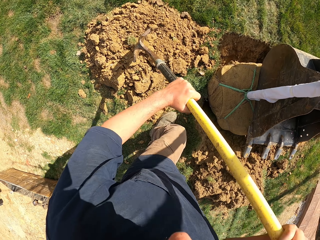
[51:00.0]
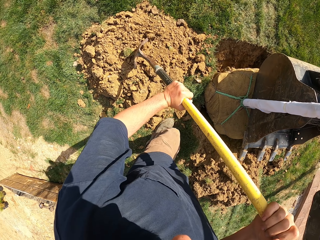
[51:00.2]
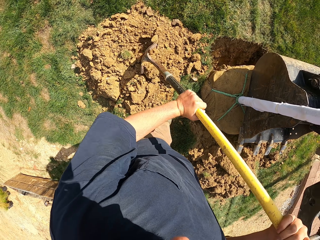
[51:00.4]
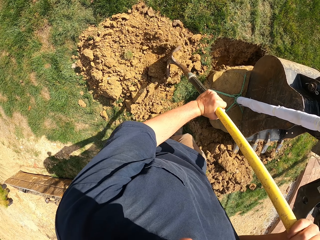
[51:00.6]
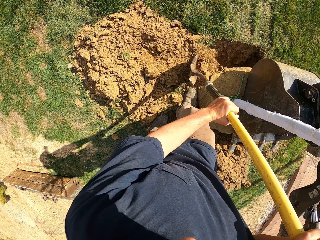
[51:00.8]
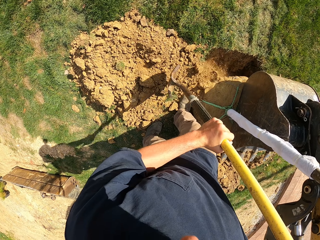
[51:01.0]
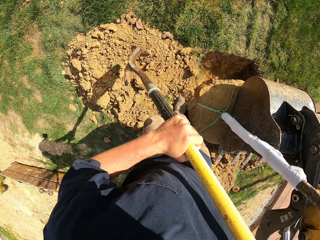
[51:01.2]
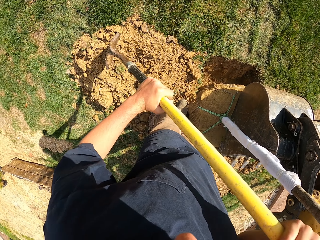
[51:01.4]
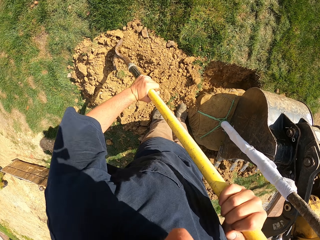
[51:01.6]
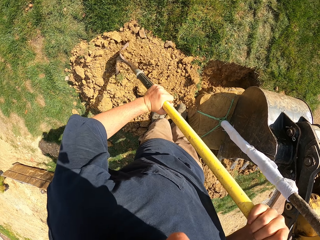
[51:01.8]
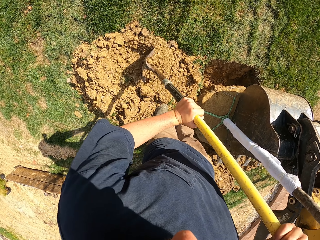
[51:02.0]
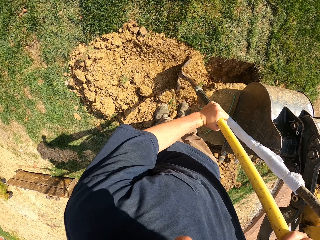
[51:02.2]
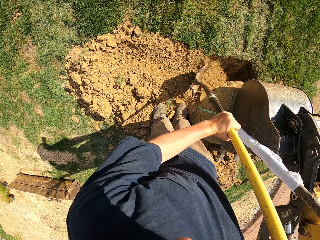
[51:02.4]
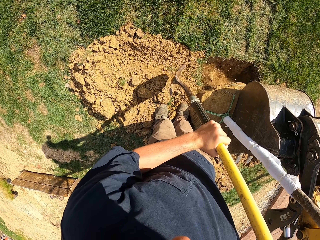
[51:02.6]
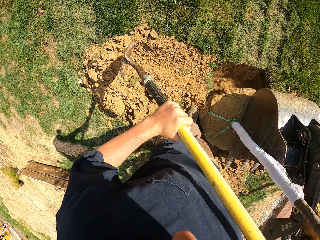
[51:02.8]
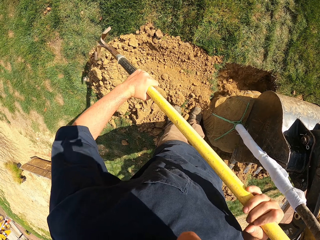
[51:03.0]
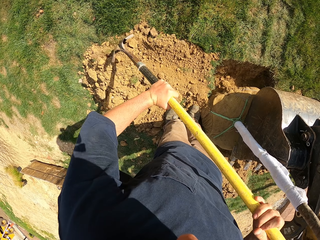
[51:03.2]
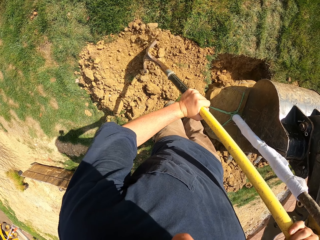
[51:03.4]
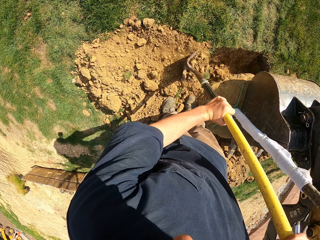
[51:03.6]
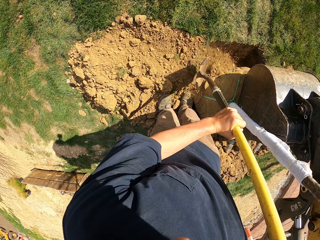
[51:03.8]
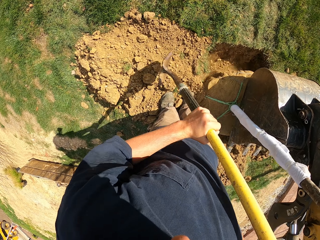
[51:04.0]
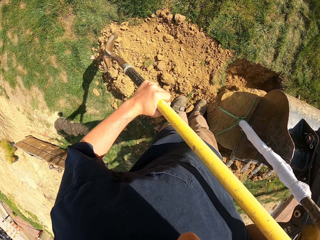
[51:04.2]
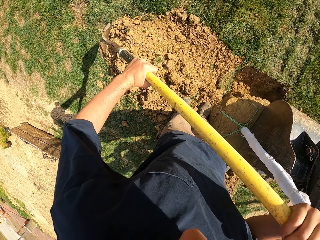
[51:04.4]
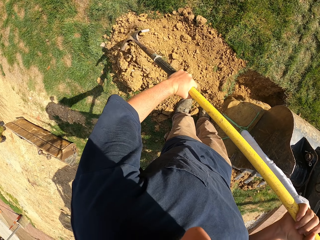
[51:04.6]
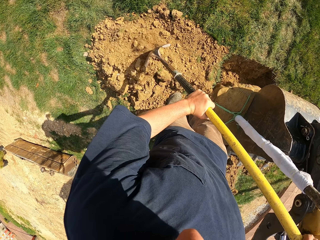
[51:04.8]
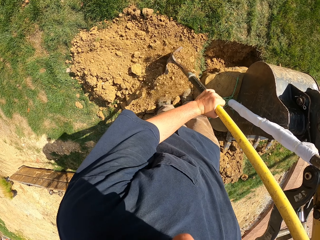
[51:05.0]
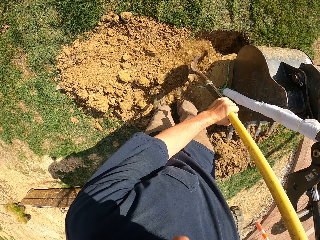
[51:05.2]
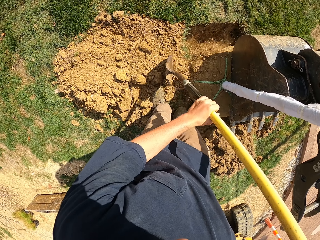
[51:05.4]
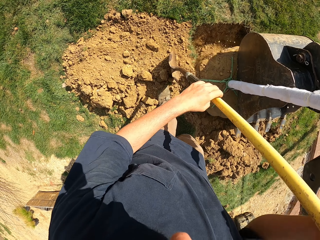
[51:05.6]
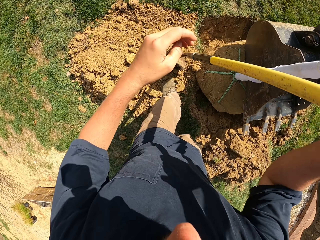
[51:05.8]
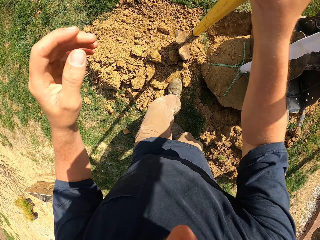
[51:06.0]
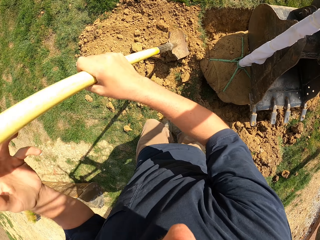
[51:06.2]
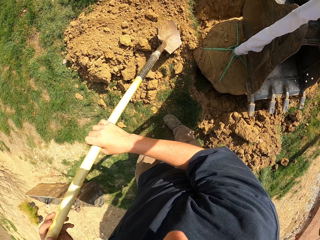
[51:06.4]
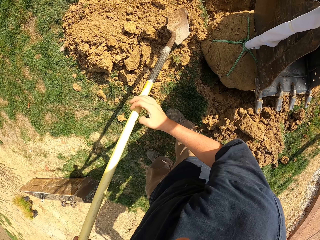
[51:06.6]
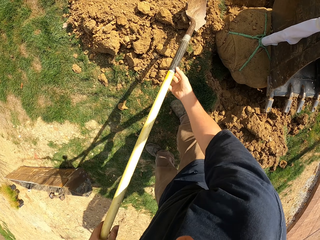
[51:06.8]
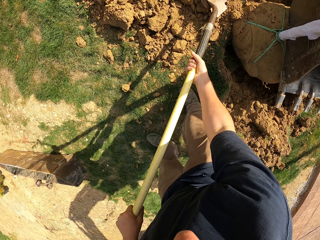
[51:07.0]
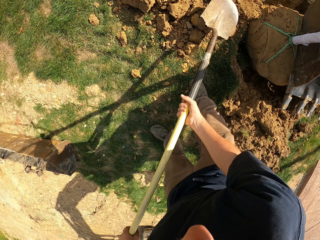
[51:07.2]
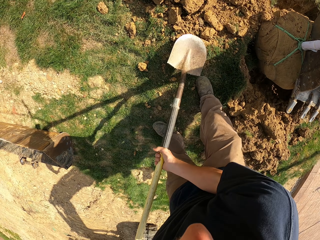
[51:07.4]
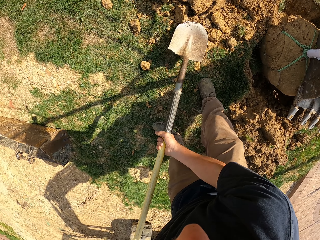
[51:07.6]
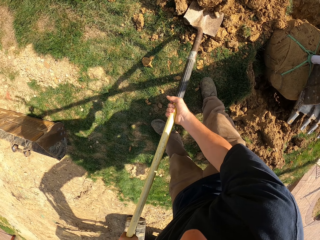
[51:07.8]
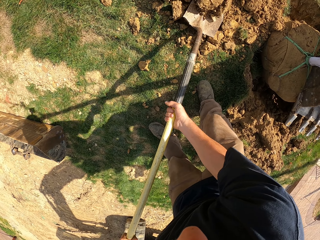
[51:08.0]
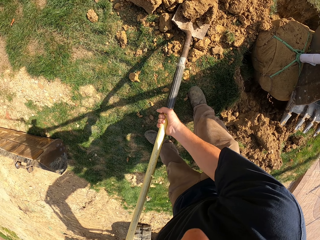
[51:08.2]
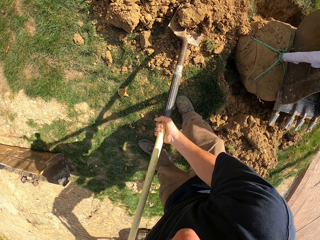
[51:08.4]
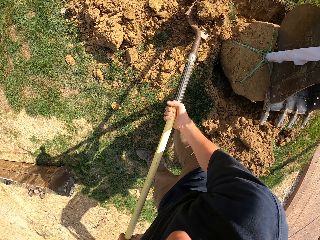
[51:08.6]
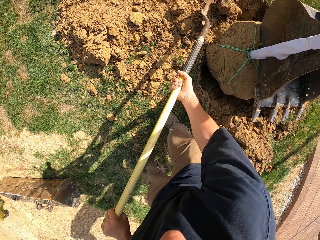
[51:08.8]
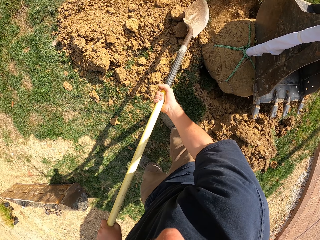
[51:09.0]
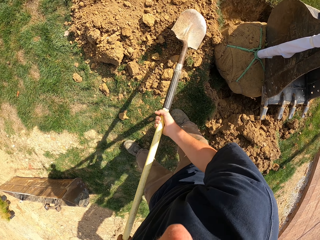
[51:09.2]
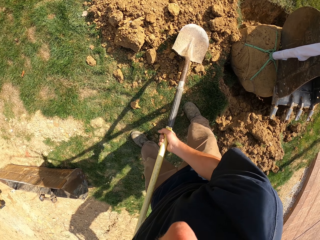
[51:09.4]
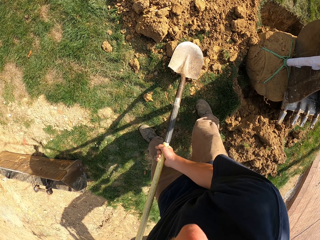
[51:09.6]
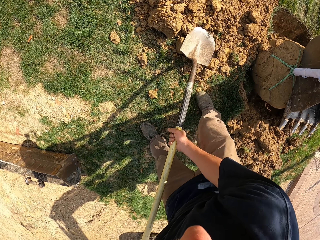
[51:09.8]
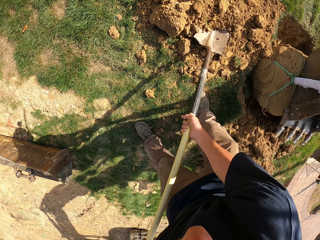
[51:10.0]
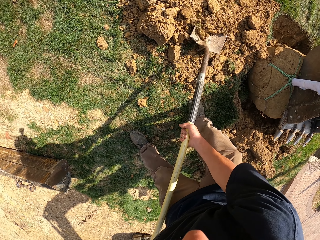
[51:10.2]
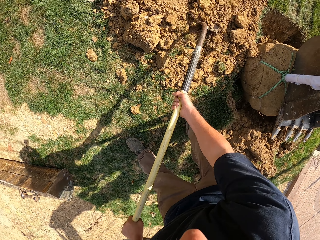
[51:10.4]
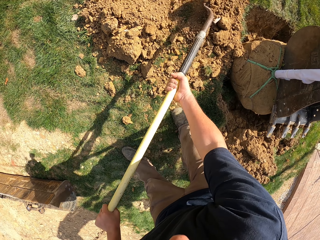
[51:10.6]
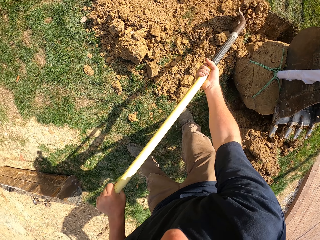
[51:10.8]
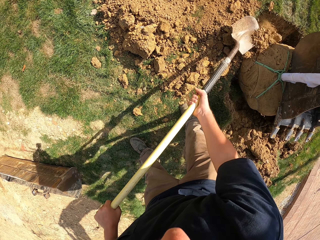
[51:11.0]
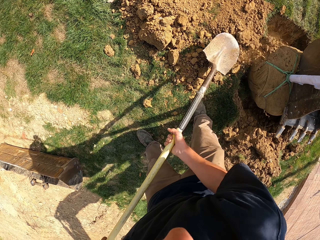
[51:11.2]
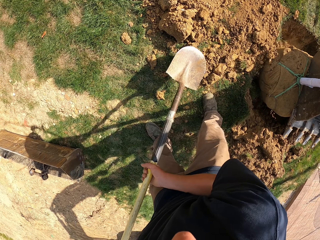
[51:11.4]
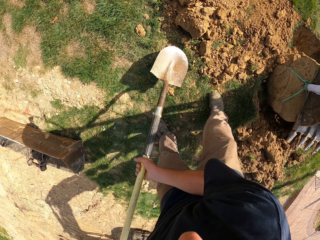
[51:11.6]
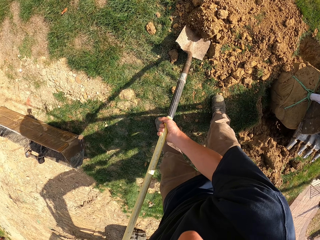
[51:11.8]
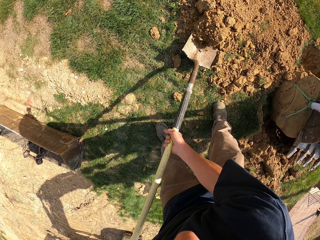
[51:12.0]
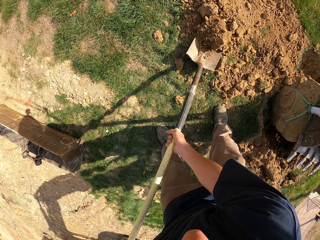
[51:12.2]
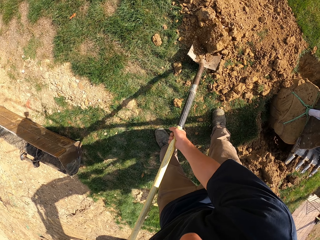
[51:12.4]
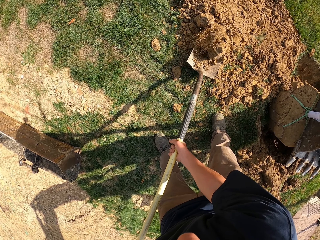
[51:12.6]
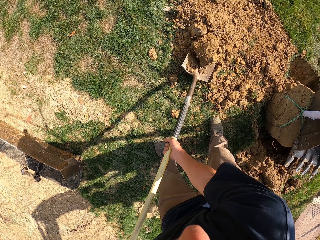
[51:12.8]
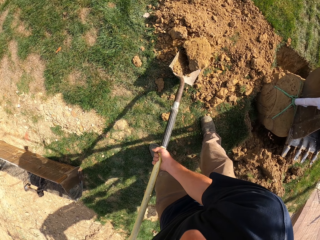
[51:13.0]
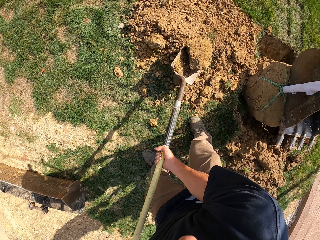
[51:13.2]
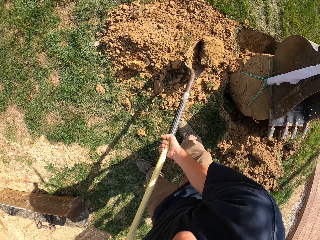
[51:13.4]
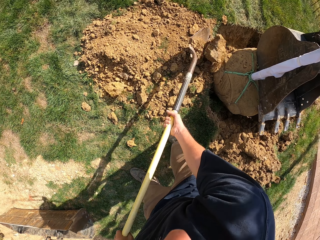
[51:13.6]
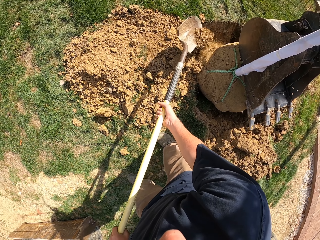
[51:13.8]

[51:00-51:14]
The camera wearer lifts the shovel. They move the shovel. They push the sand or soil in the hole with the shovel. They lift the shovel. They move the soil with the shovel. They lift the shovel. They move the soil with the shovel. They lift the left hand. They move the shovel. They move the right hand. They lift the shovel. They scoop soil with the shovel. They pour soil on the hole. They move the shovel. They scoop soil with the shovel. They move soil with the shovel. They move the shovel. They scoop stone with the shovel.

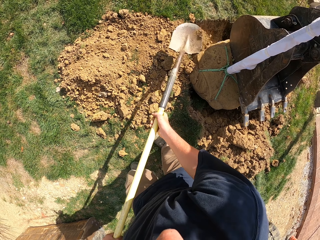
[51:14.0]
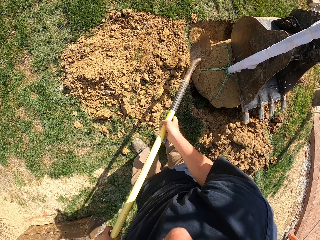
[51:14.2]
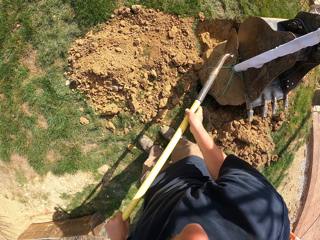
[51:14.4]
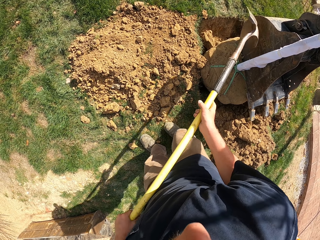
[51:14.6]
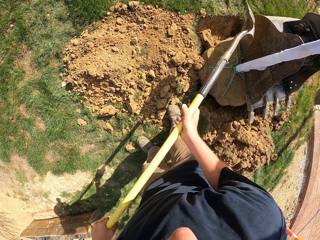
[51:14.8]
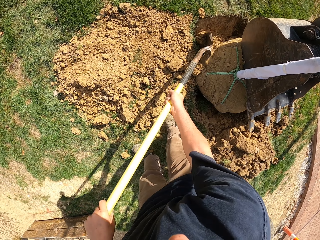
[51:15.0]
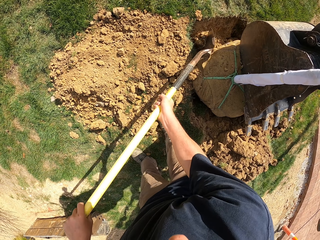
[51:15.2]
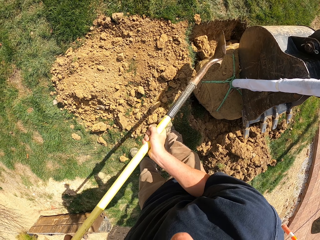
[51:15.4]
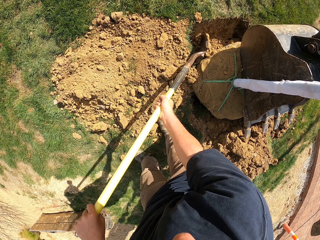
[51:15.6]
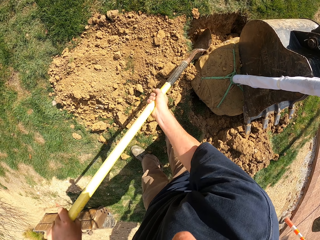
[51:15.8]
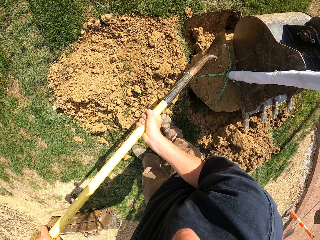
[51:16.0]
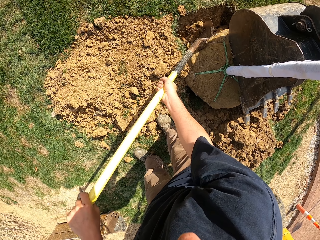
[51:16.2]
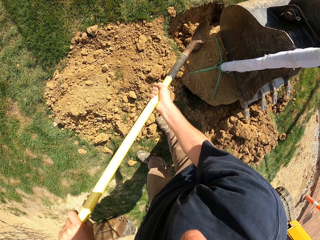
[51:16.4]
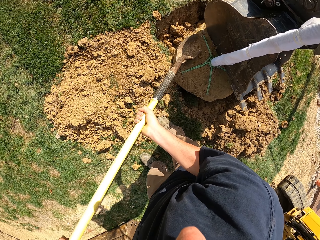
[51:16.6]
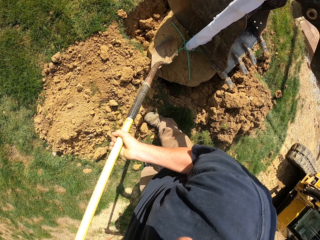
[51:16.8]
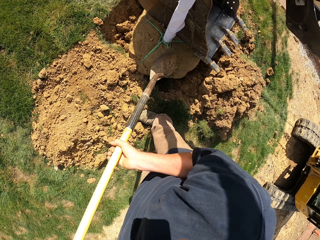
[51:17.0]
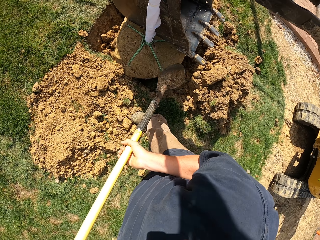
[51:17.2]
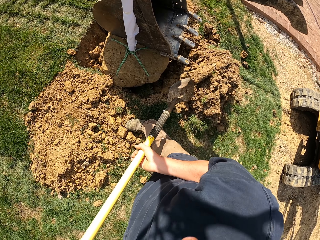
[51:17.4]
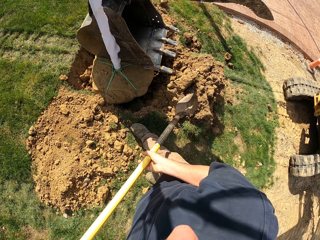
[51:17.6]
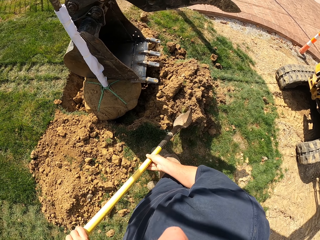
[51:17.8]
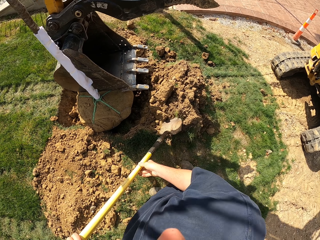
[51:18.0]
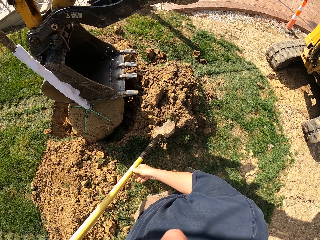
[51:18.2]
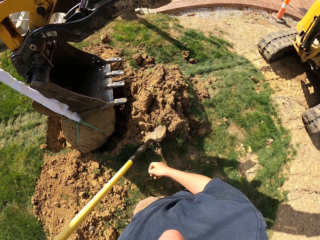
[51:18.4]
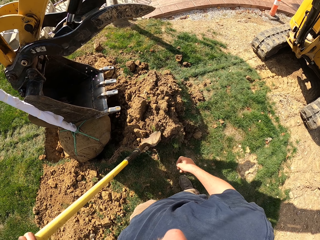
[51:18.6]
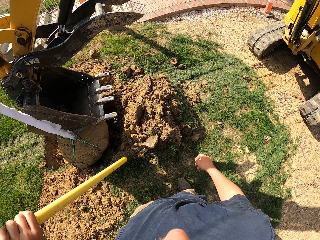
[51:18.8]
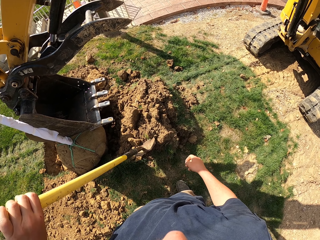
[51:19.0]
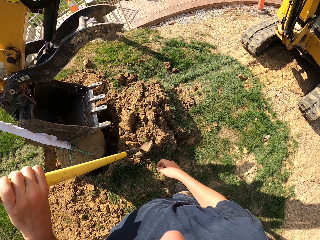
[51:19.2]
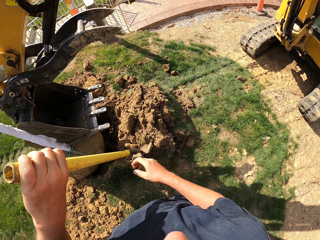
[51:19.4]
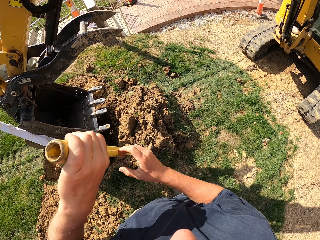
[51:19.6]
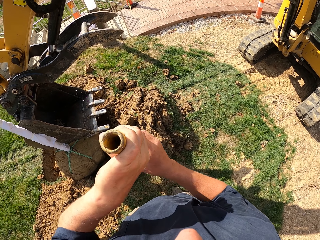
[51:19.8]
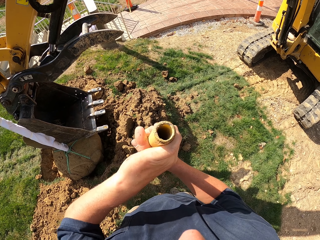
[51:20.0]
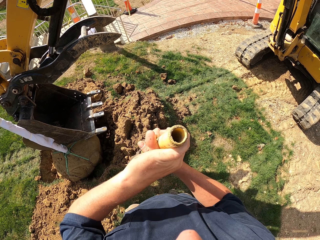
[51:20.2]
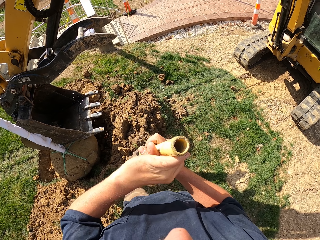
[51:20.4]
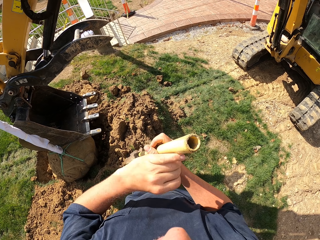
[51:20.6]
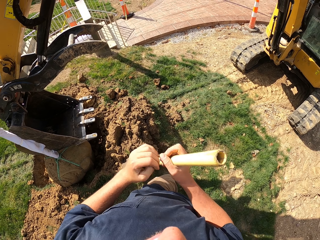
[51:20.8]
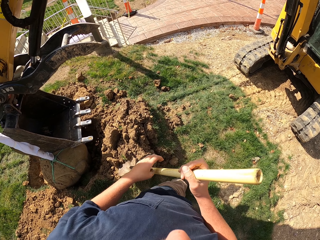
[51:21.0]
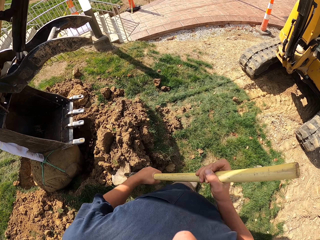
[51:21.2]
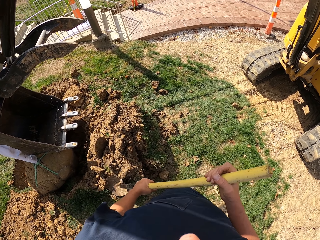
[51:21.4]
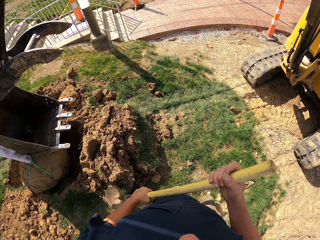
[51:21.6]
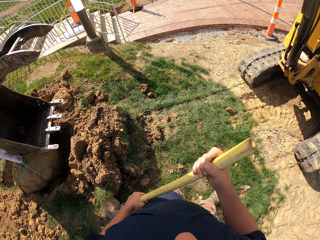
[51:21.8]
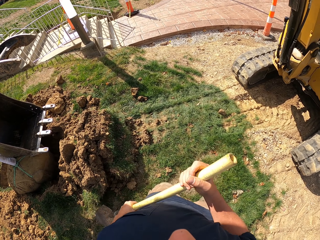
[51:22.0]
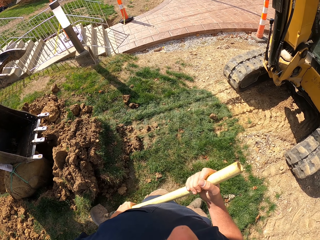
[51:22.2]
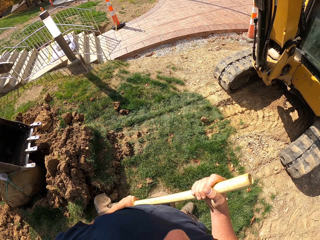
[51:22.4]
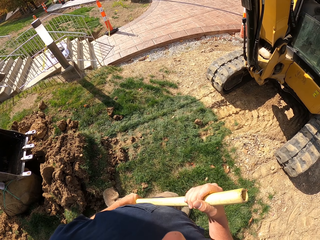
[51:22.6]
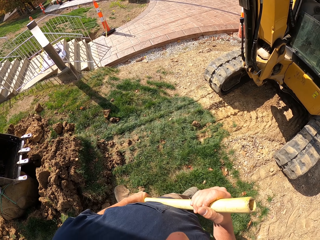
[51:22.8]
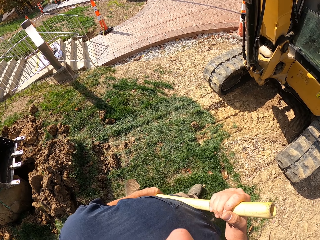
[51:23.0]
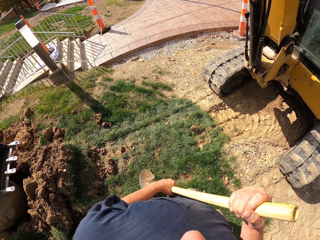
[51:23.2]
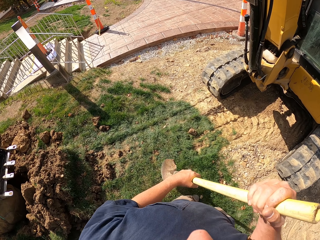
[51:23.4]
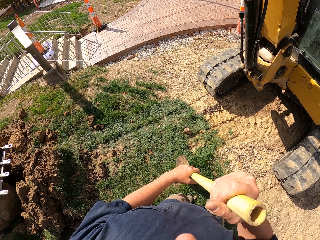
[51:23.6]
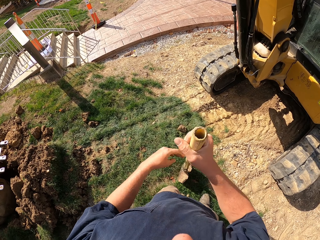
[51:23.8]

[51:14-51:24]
The camera wearer drops the stone on the hole. They lift the shovel and hit the stone. They move the shovel and make a step. They look around and move the right hand. They drop the shovel. They move the shovel. They hold the shovel with the right hand. They lift the shovel and walk around.
